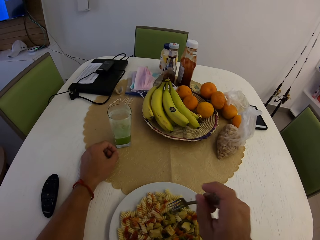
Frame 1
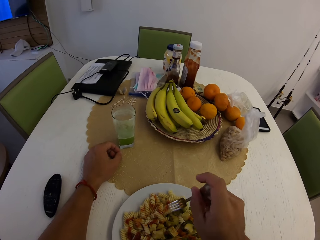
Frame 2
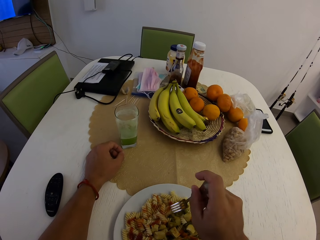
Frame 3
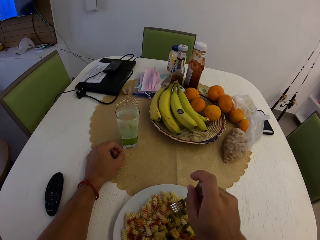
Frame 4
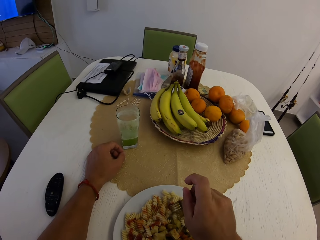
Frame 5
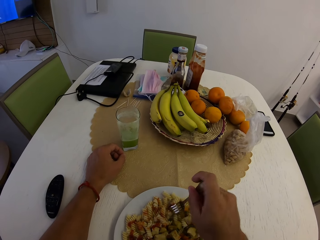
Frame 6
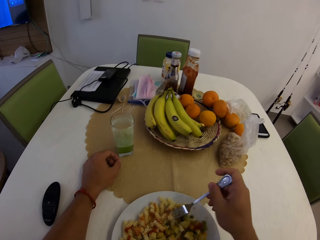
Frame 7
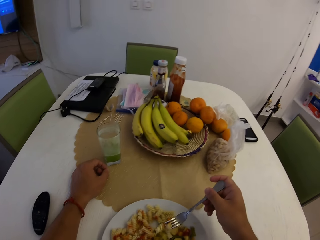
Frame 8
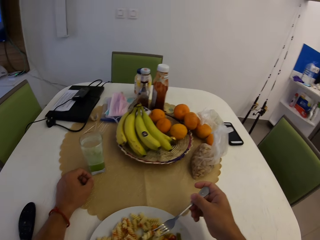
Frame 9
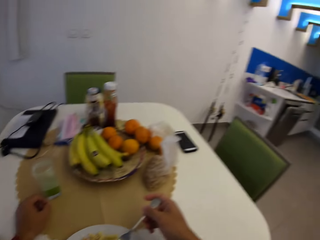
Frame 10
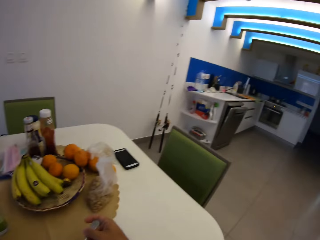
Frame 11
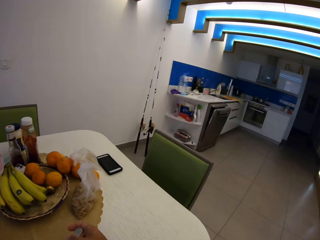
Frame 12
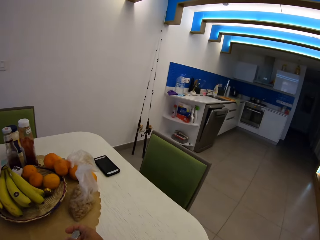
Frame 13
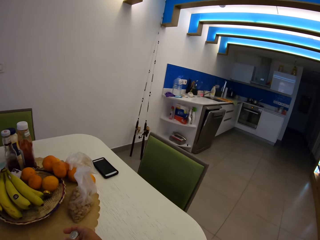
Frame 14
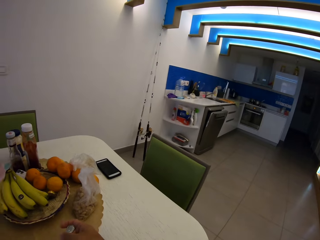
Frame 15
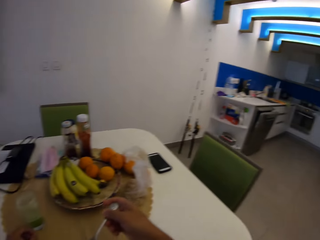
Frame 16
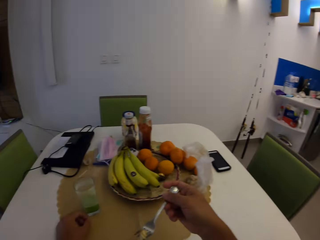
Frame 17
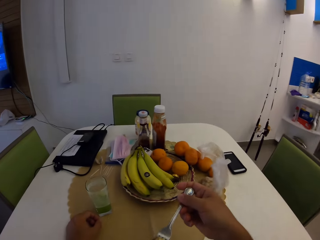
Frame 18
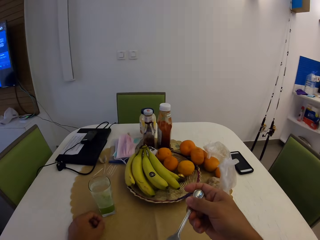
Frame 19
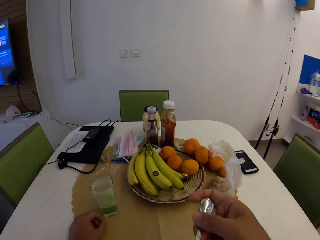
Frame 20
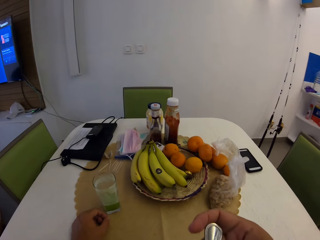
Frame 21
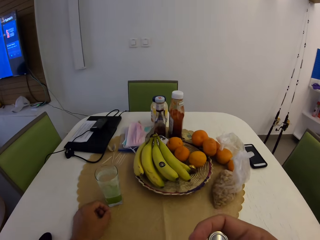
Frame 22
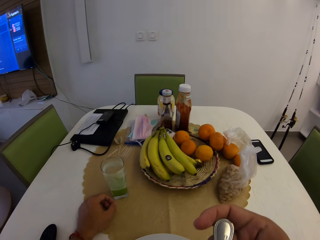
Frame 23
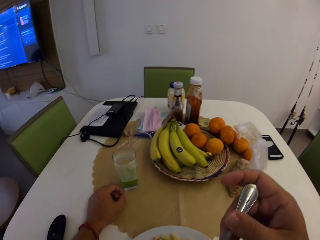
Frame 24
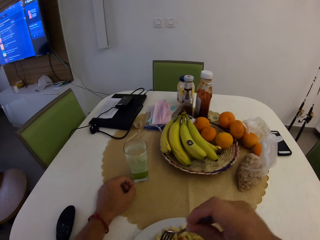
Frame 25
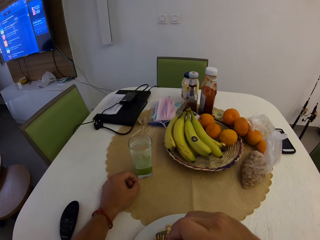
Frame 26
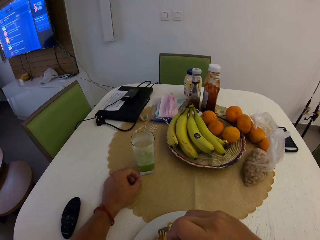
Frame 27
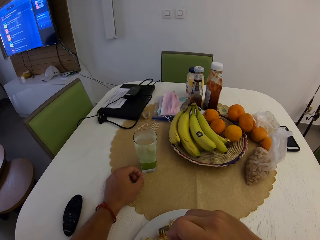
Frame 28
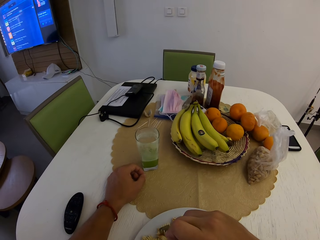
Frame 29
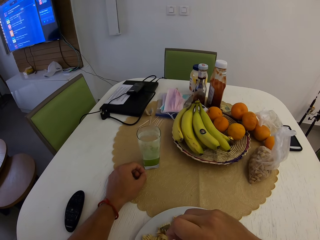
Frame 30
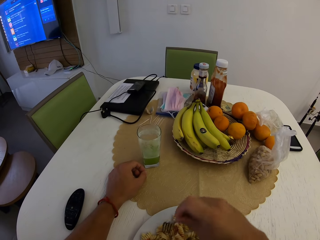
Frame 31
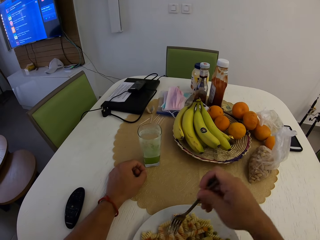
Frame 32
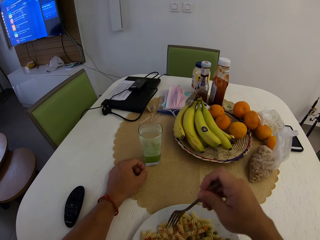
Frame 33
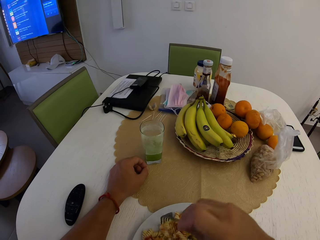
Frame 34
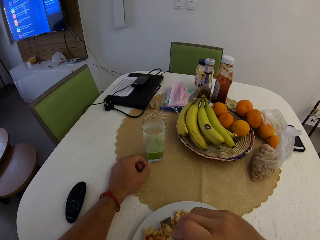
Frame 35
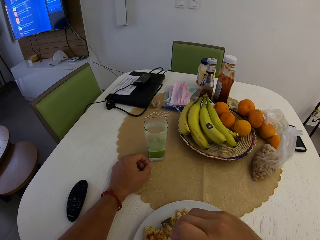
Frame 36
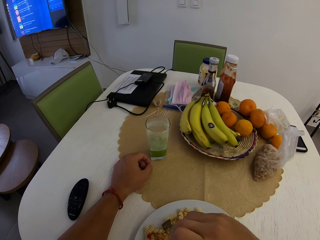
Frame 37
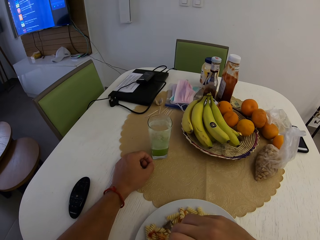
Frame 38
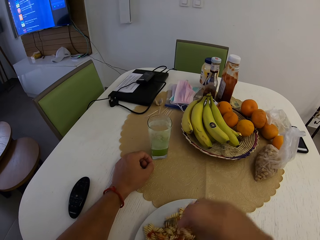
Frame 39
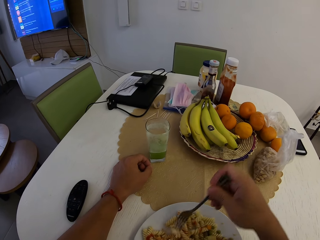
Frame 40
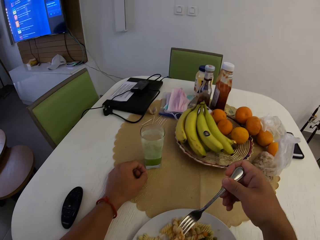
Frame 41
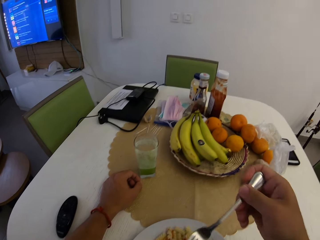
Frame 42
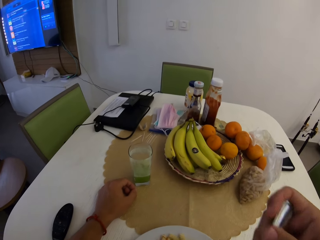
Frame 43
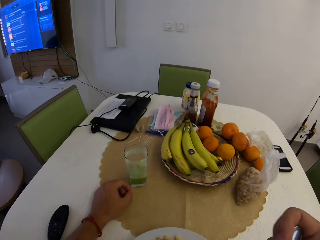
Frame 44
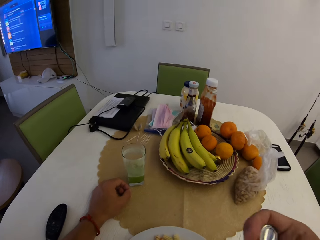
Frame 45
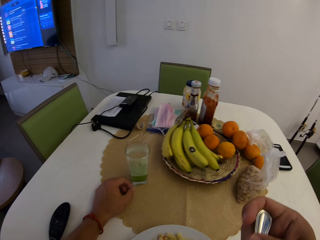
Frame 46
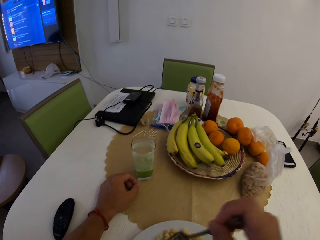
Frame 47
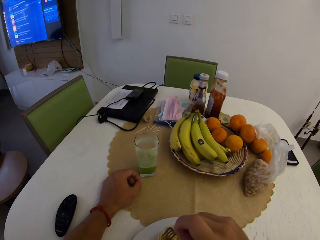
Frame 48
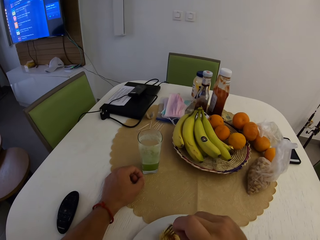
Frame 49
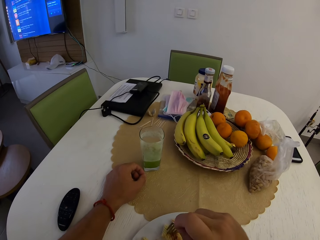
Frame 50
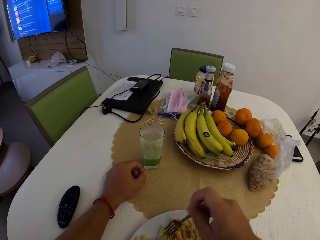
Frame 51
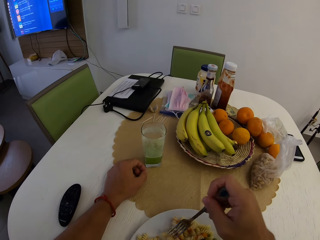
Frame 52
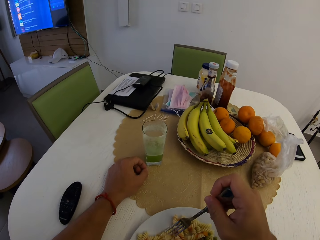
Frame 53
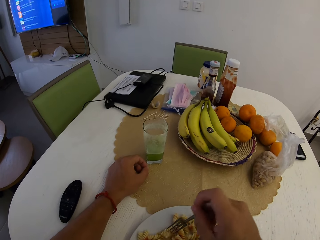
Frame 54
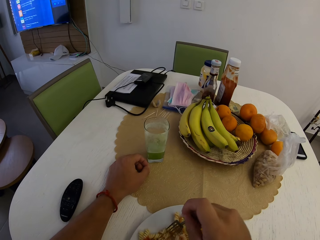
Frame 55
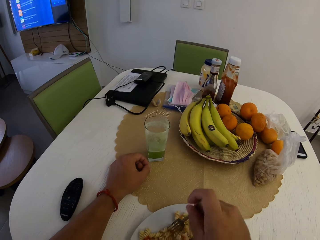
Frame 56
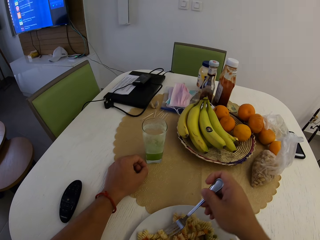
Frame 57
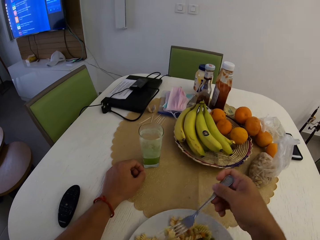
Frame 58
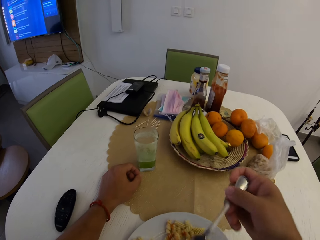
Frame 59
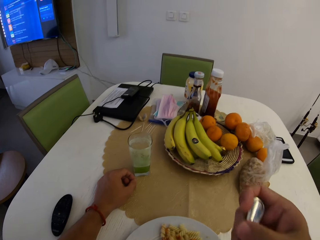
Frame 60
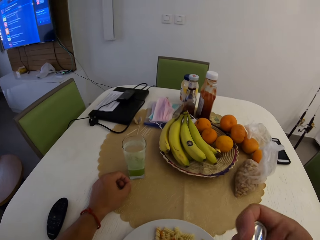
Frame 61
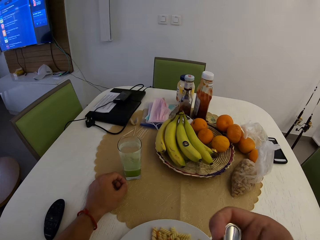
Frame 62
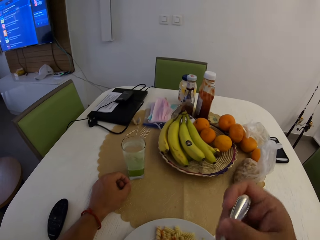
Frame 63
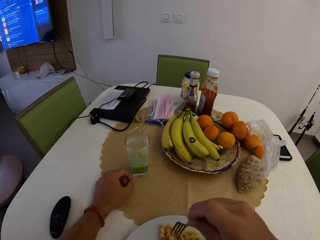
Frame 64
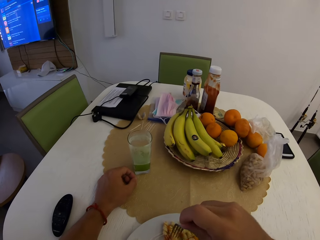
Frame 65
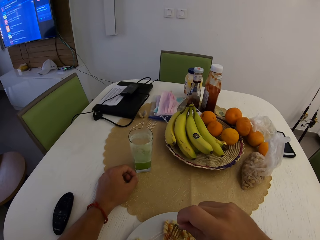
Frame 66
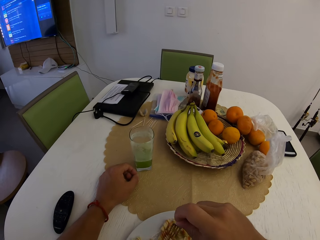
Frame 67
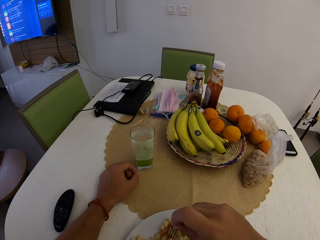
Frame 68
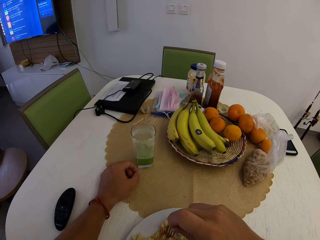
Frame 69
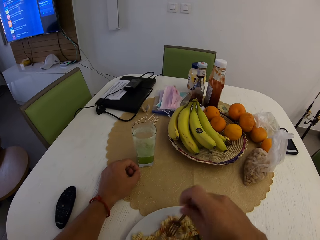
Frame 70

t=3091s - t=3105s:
The camera wearer picks up pasta with a fork. They stare at the kitchen. They eat the pasta with the fork. They pick up the pasta with the fork. They eat the pasta with the fork. They pick up the pasta with the fork. They eat the pasta with the fork.

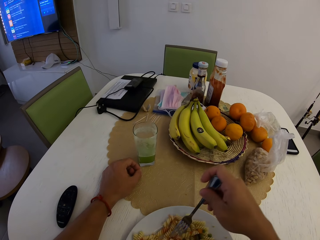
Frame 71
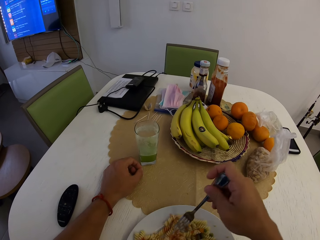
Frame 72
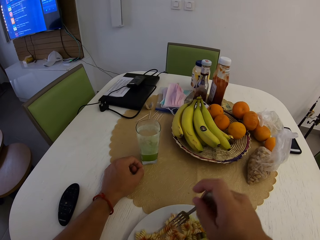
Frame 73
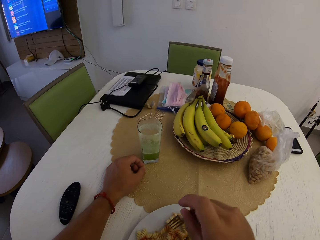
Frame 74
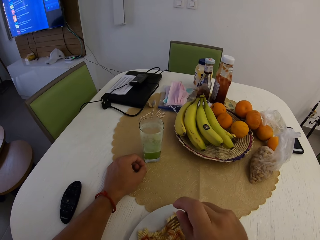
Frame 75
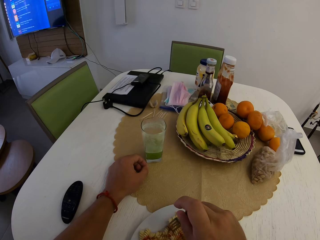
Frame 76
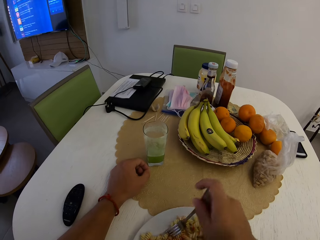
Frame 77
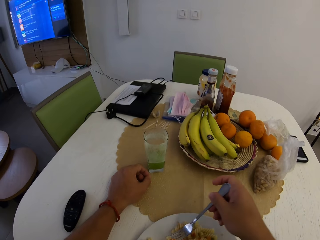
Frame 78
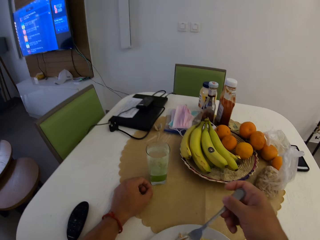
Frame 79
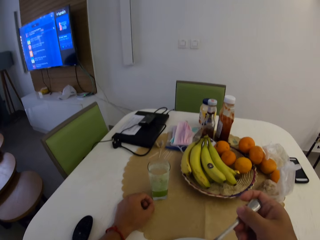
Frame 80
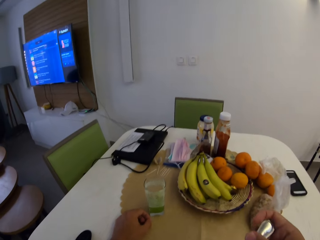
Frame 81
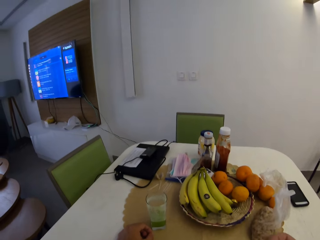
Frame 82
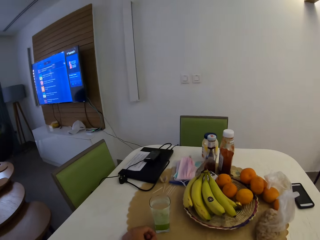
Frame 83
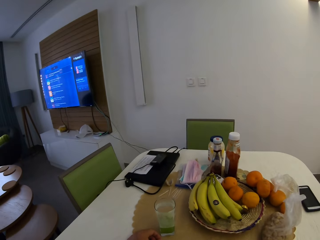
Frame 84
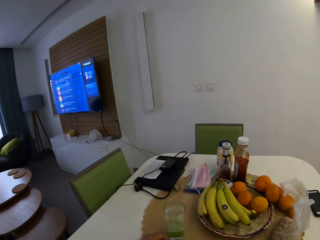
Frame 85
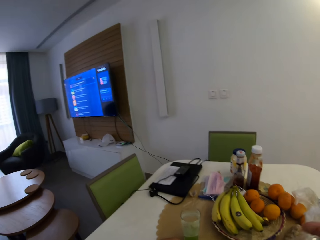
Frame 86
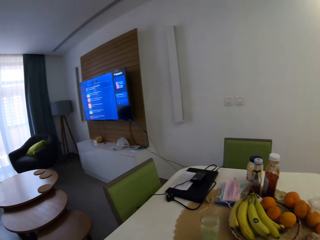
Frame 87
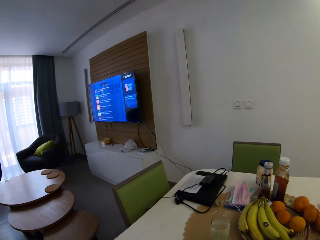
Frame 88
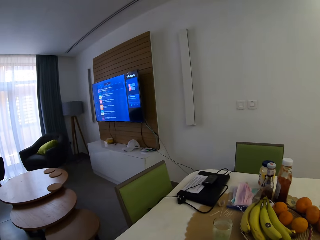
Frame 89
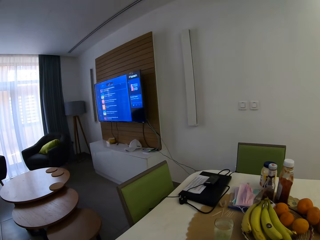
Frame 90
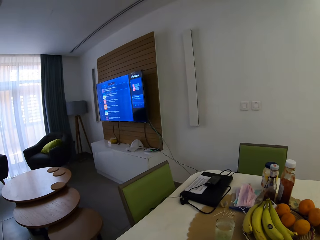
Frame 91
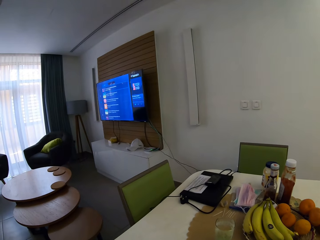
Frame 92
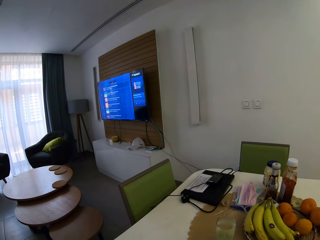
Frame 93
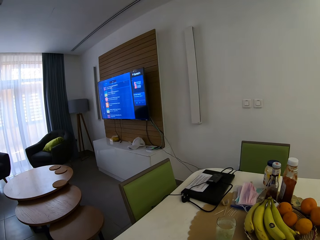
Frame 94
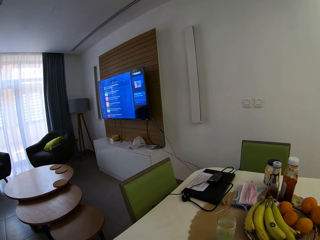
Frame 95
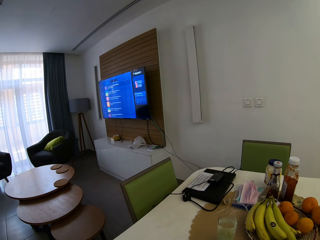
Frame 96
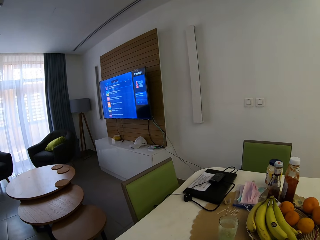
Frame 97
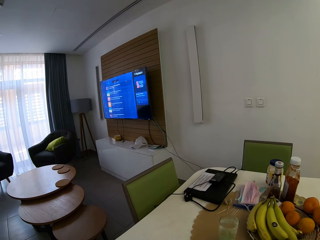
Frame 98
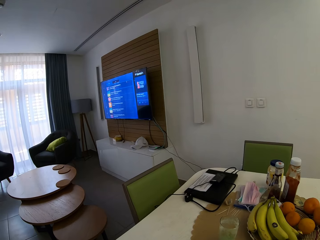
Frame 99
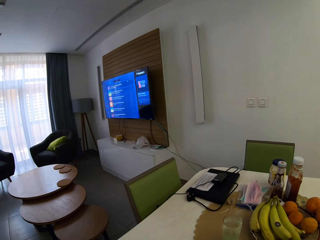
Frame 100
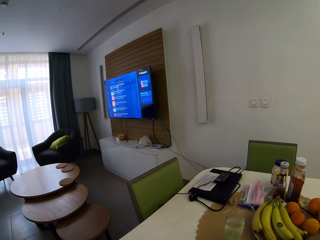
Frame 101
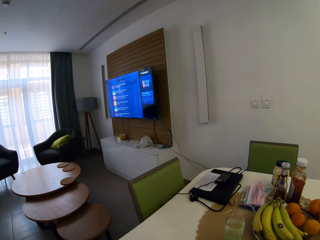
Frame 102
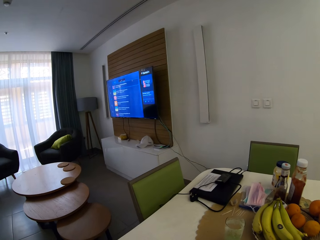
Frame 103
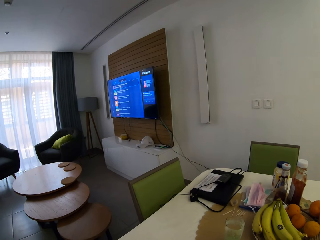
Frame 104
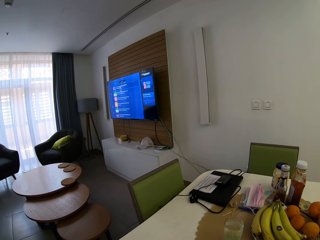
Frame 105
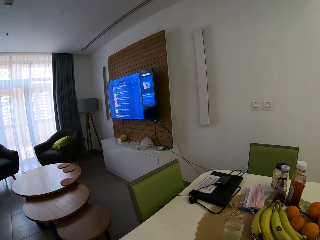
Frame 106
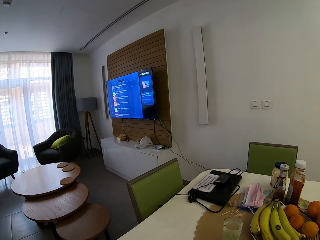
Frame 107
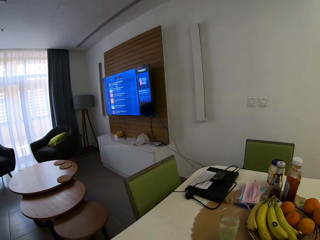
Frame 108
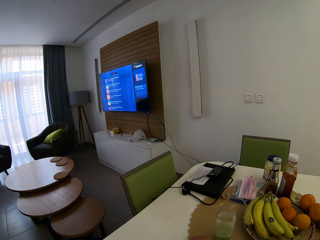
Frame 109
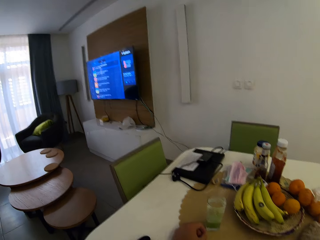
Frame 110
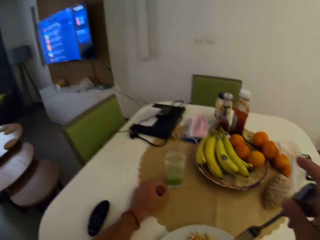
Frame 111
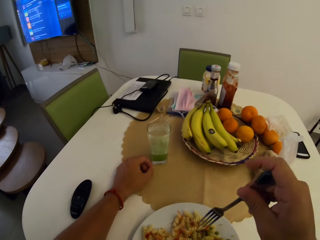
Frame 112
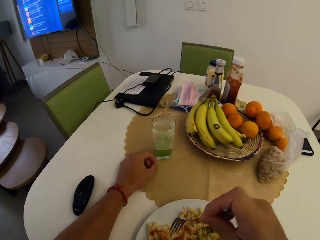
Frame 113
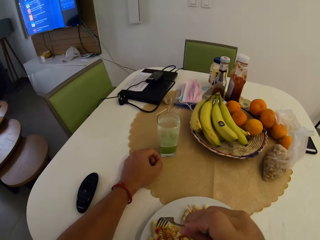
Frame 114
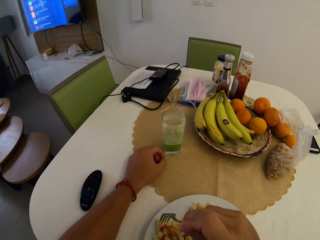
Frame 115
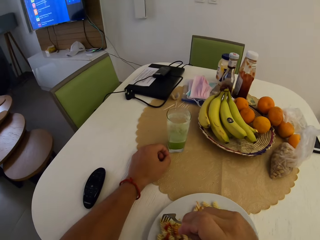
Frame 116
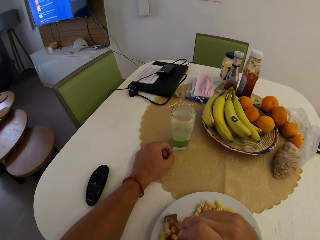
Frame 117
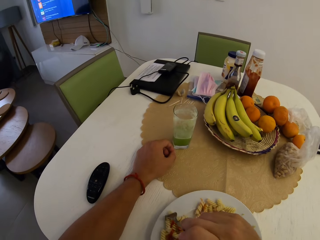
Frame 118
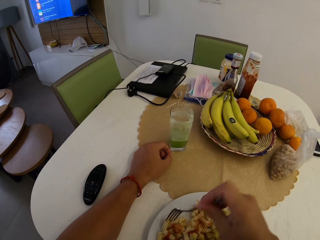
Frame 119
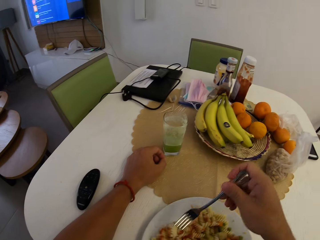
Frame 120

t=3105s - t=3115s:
The camera wearer picks up pasta with a fork. They eat the pasta with the fork. They stare at the television. They stare at the plate.
